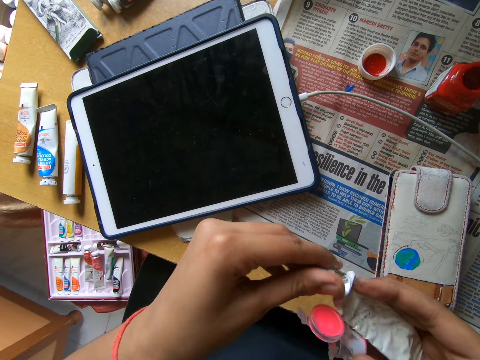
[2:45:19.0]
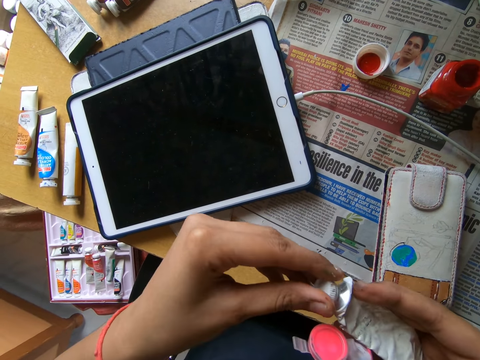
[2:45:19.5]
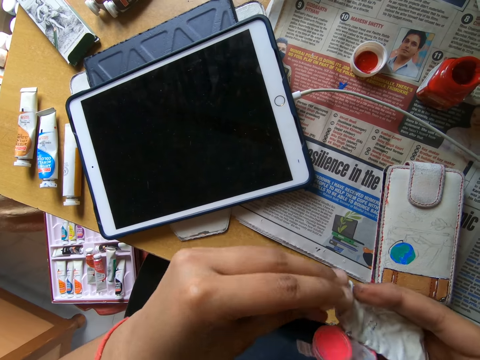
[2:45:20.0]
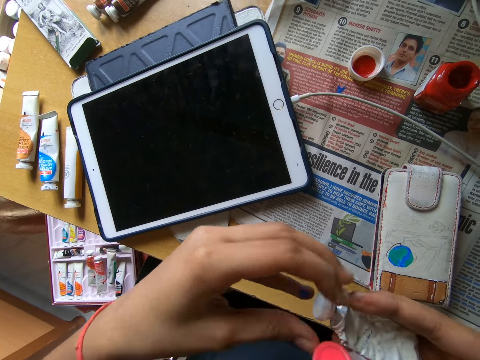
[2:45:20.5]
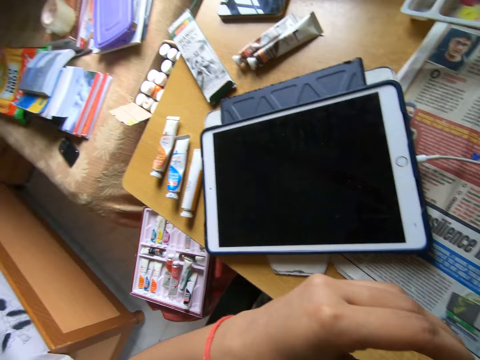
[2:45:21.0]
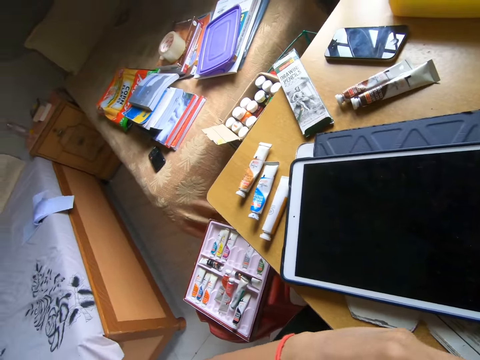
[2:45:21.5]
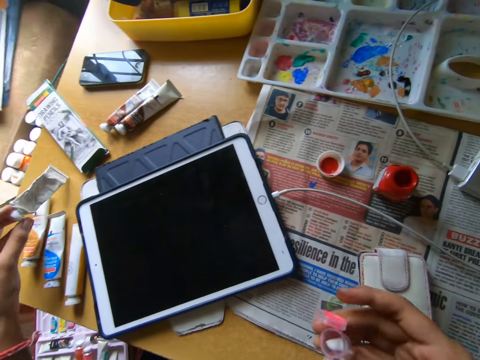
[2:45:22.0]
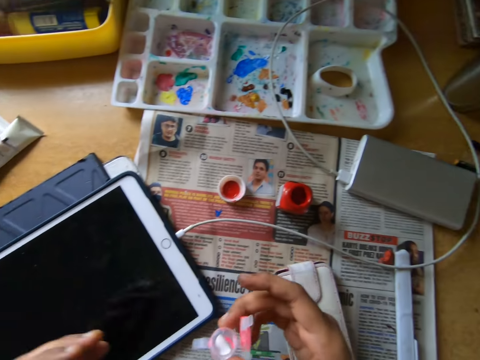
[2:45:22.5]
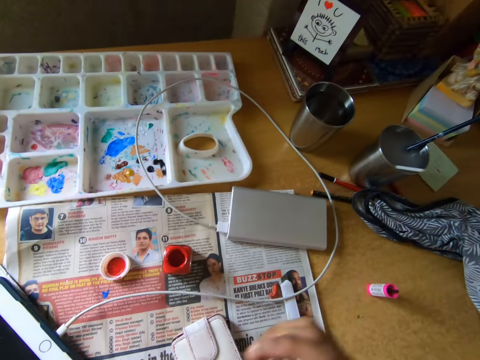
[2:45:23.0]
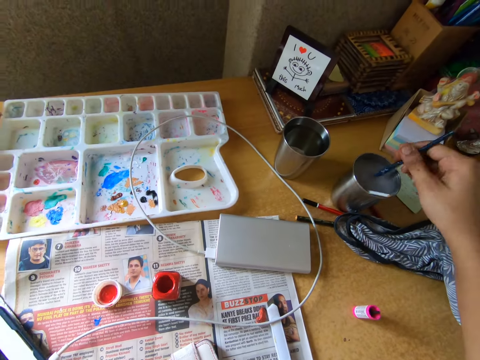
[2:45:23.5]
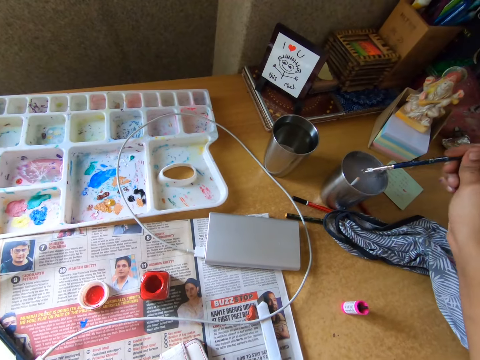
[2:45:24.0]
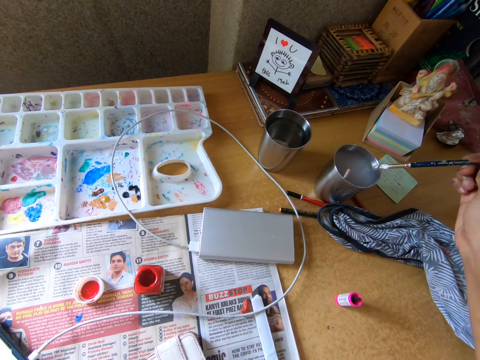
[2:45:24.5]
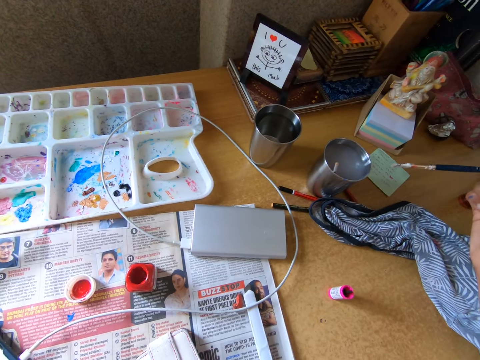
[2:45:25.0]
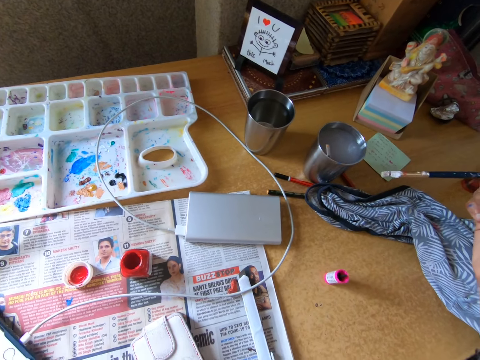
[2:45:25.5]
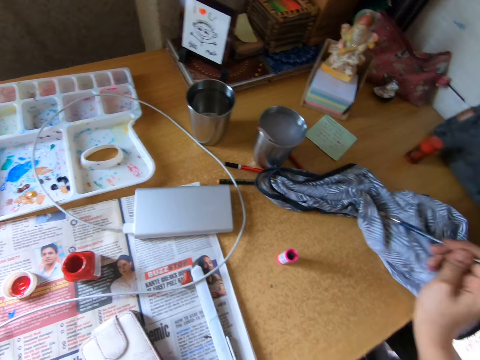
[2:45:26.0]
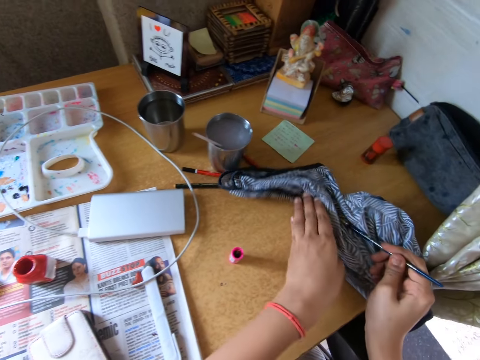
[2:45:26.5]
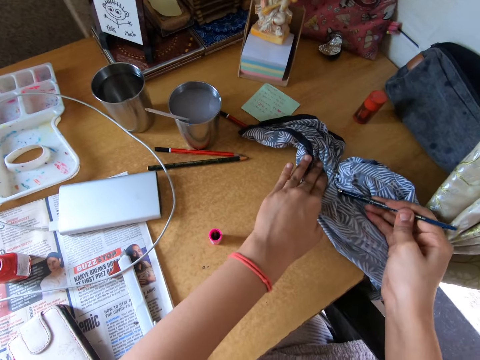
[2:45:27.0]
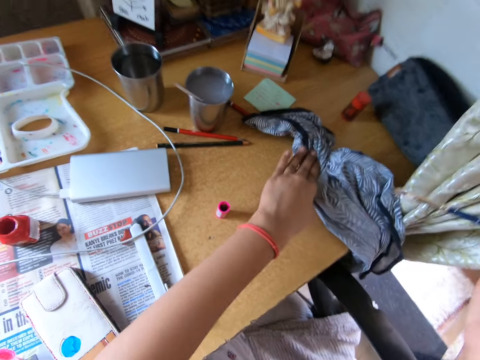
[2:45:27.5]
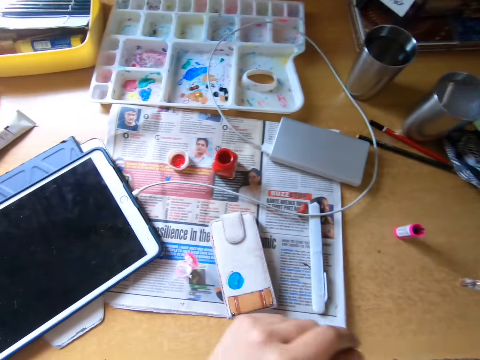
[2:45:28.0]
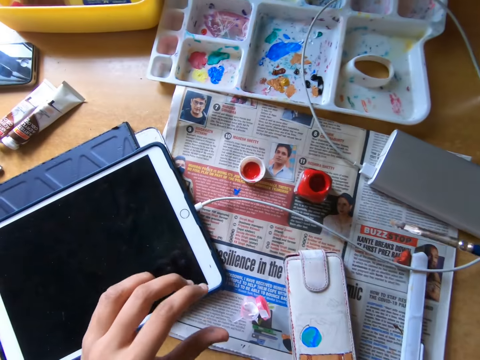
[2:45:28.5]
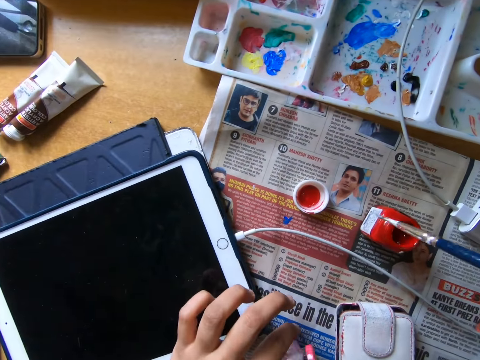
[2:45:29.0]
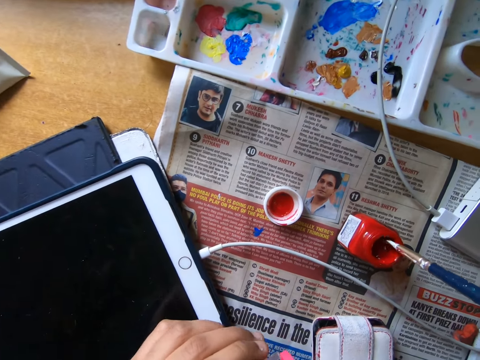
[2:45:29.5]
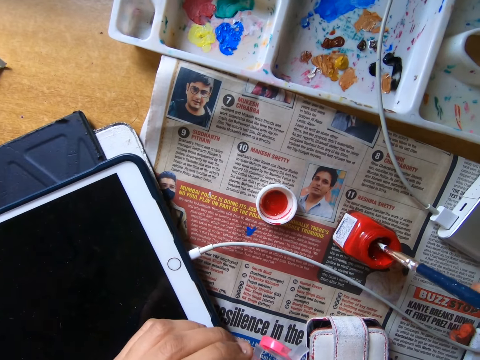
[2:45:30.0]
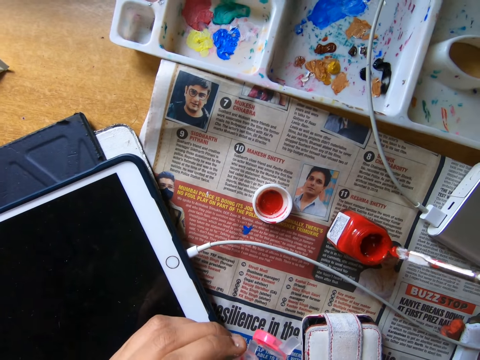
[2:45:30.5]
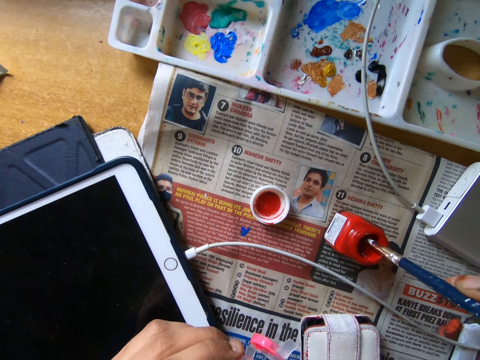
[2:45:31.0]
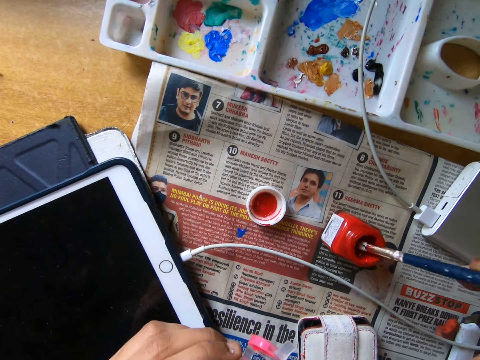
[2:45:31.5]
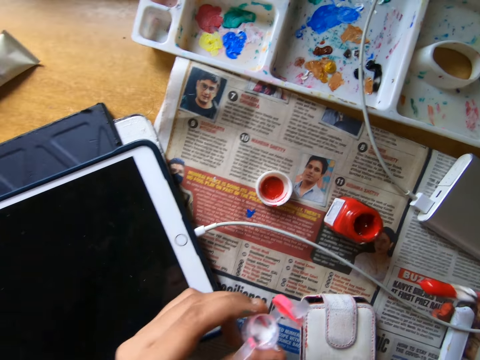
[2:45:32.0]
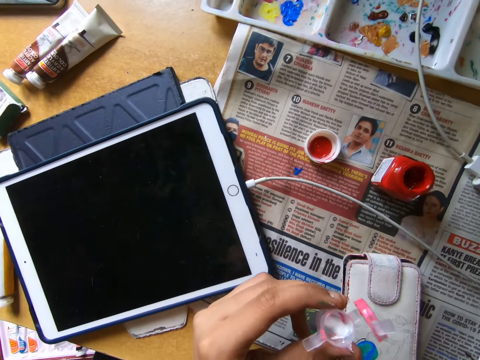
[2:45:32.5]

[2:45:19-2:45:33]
The camera wearer closes the paint tube with the lid in his left hand. He looks around a room. He puts down a paint bottle on a table. He looks around the room. He rinses a paintbrush in a mug. He picks the paintbrush from the cup on the table with his right hand. He puts the paintbrush on the cloth on the table with his right hand. He cleans the paintbrush on the cloth with both hands. He looks around the table. He takes paint from the paint container on the table with the paintbrush in his right hand.

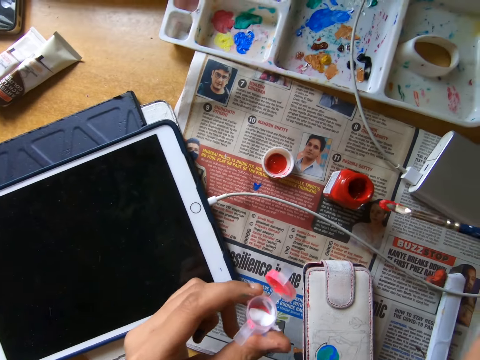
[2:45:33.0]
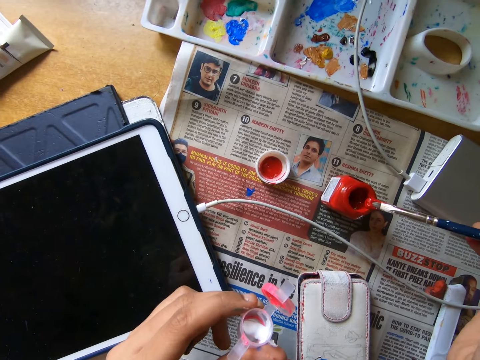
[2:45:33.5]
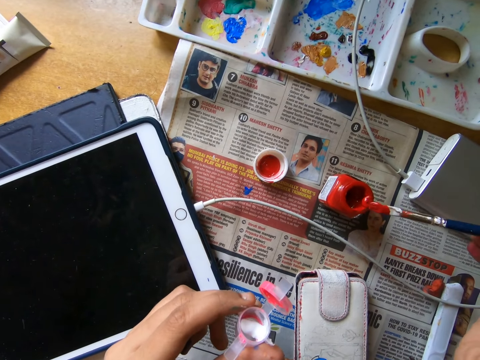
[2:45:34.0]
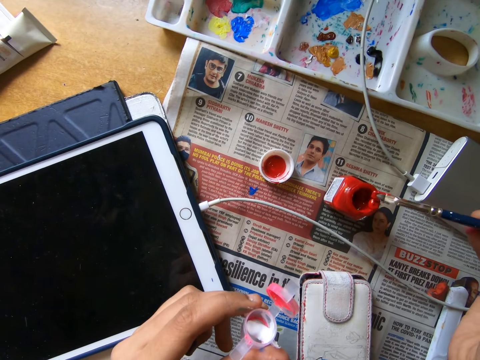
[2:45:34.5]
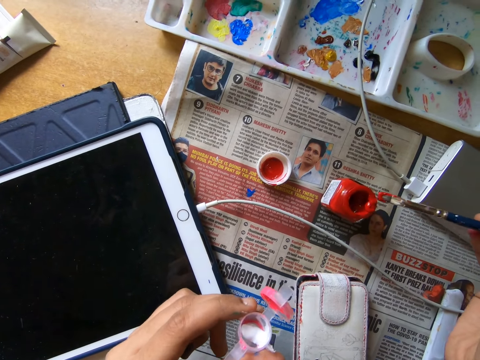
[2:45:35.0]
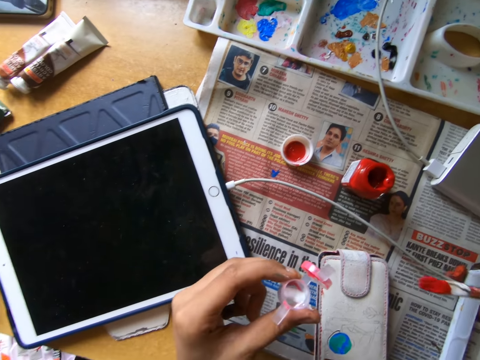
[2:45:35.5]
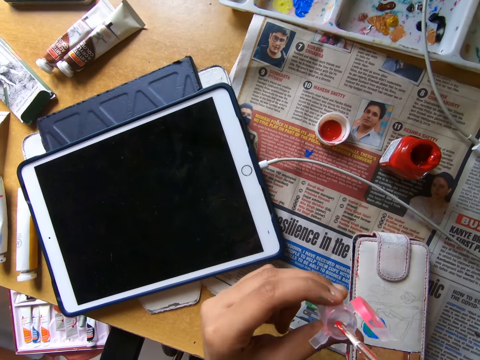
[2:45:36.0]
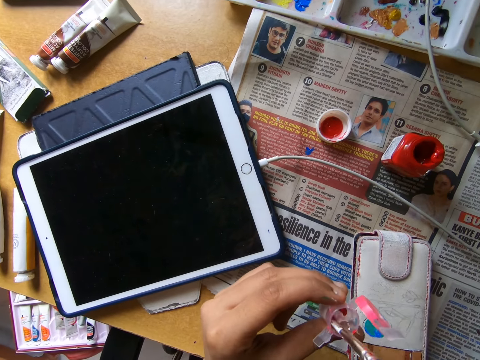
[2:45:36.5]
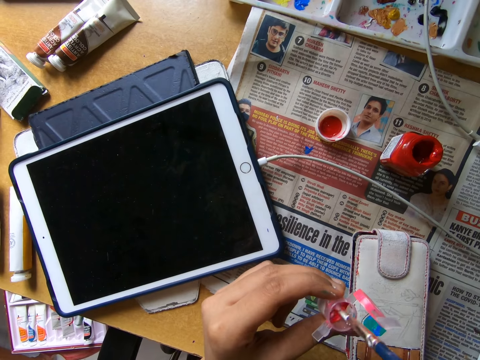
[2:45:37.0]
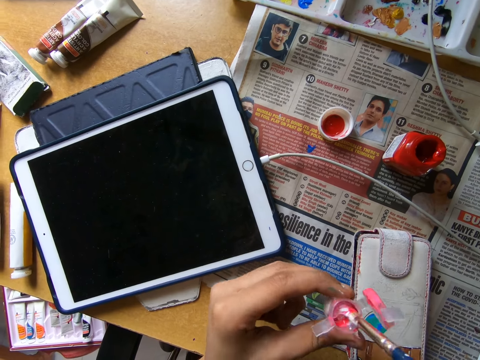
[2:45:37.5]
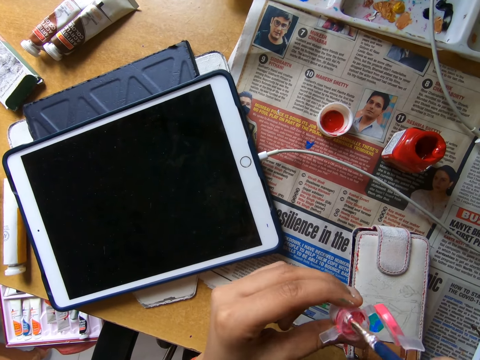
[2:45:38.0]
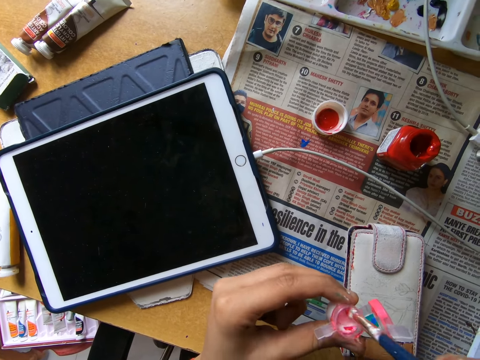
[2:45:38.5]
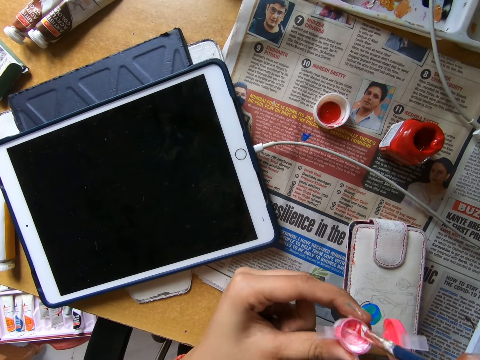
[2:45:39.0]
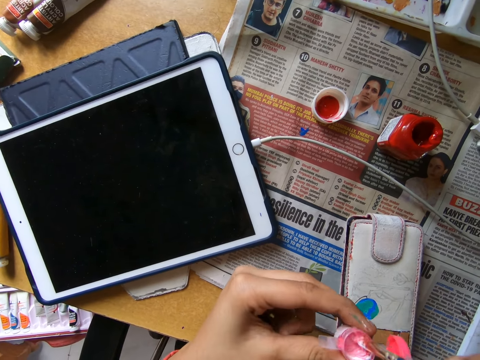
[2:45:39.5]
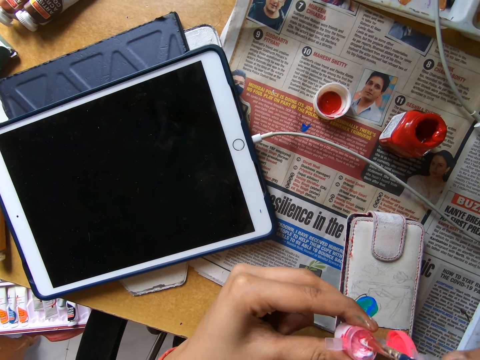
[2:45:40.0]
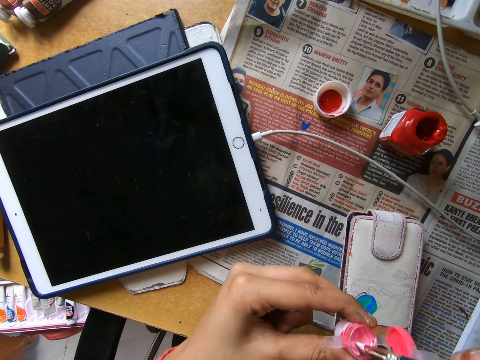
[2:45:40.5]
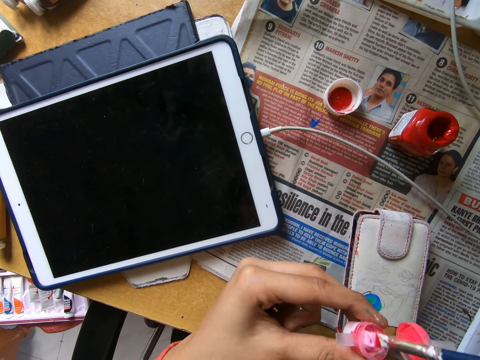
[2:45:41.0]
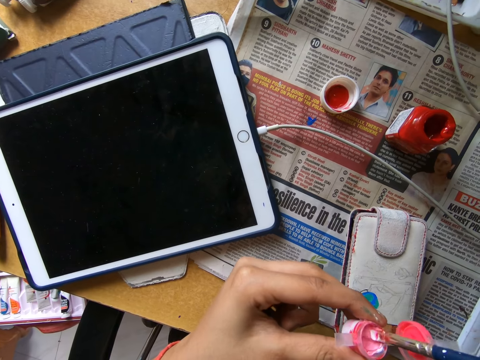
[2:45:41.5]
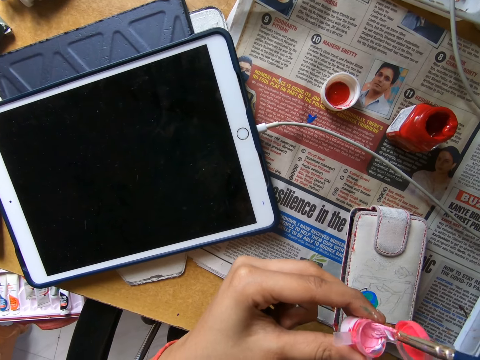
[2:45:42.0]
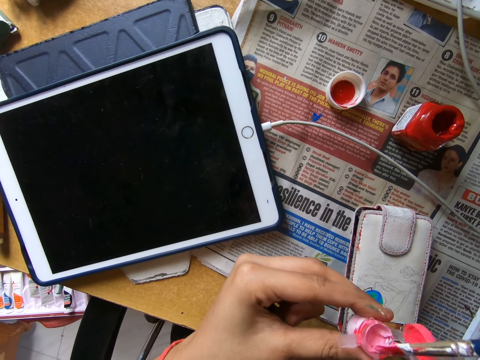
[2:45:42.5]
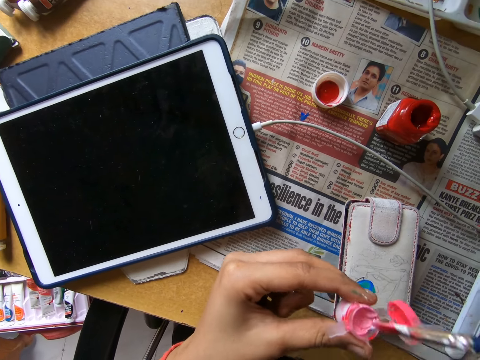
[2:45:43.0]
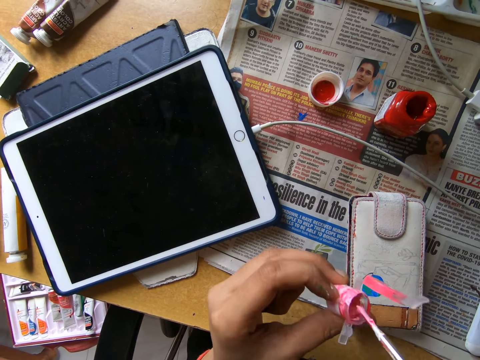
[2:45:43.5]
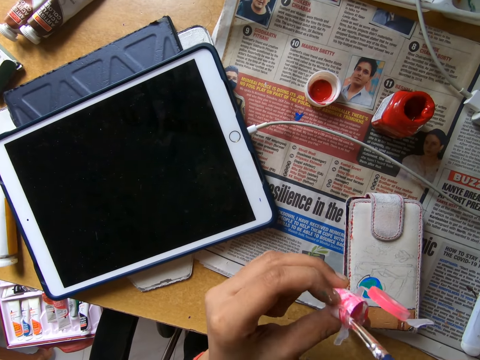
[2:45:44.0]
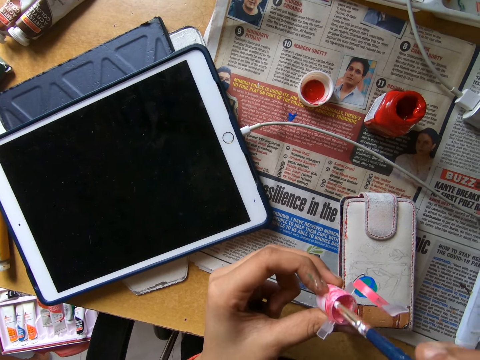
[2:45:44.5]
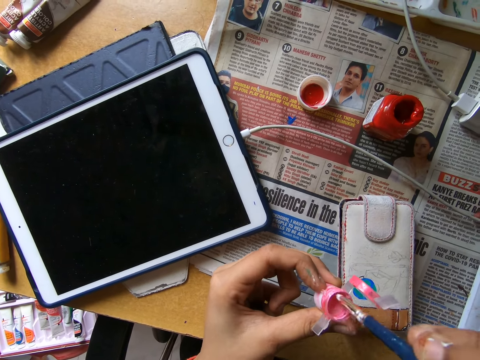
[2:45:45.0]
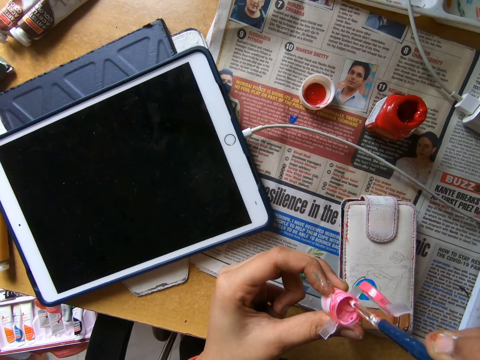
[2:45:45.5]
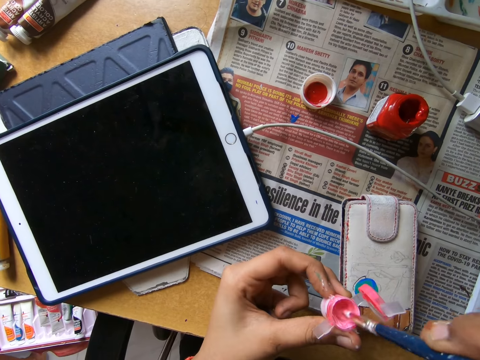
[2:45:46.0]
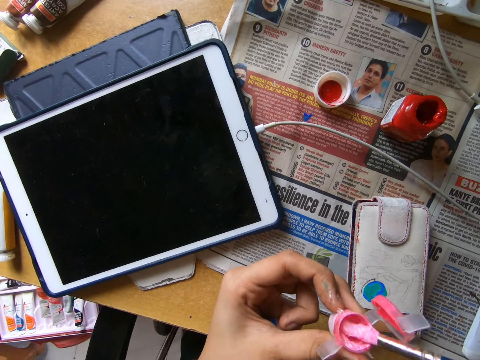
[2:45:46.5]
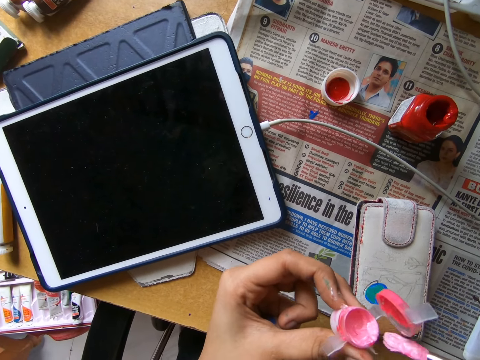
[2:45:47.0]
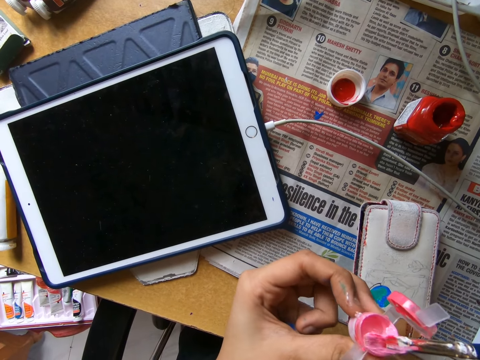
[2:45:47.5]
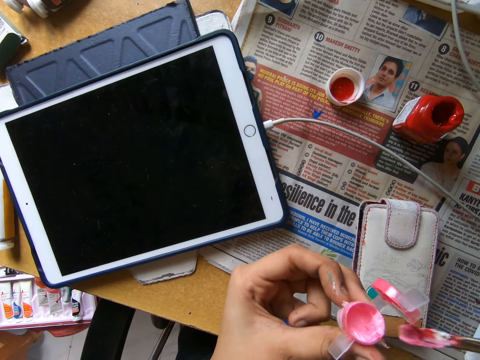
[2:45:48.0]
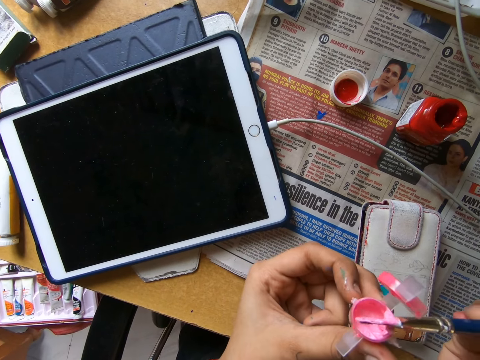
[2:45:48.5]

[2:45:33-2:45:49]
The camera wearer puts paint in a paint bottle. He smears paint on the paint bottle. He cleans the paintbrush on the paint container on the table with his right hand. He puts paint in the paint bottle. He smears paint on the paint bottle. He stirs paint in the paint bottle. He puts the paintbrush in the paint container with his right hand. He smears paint on the paint bottle.
